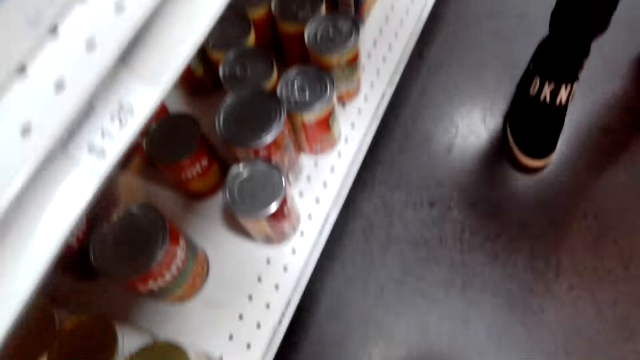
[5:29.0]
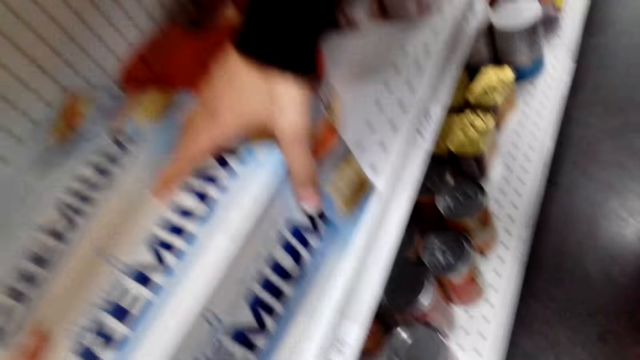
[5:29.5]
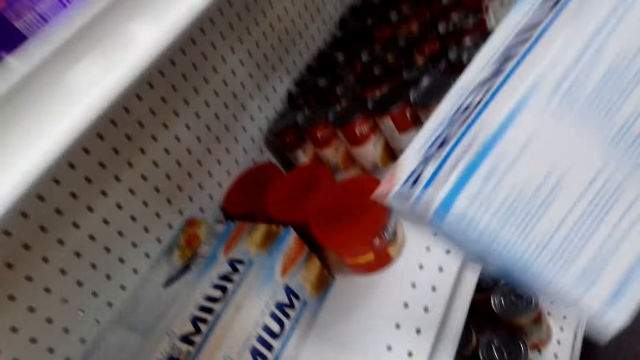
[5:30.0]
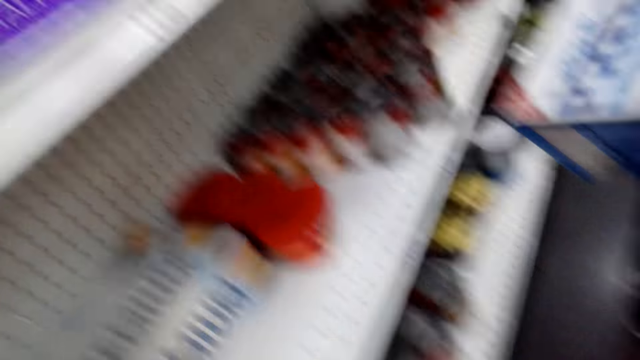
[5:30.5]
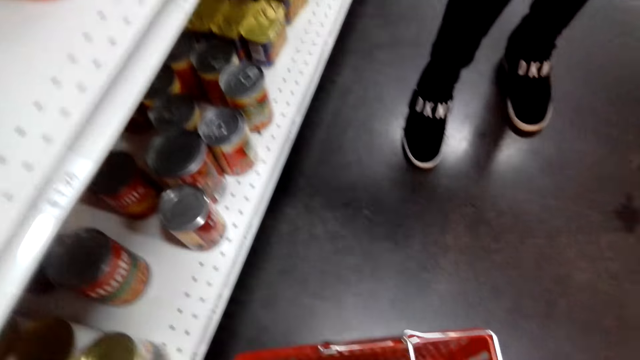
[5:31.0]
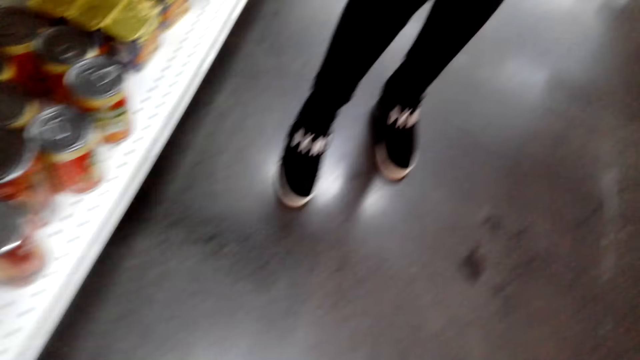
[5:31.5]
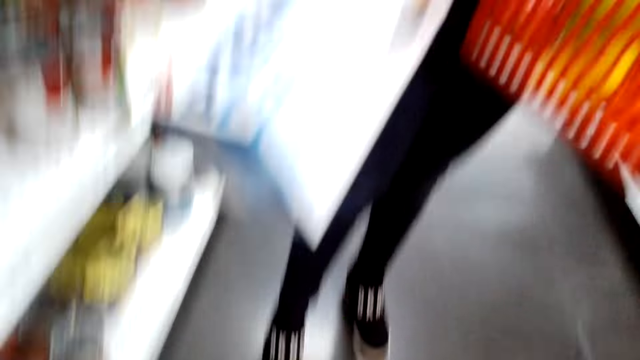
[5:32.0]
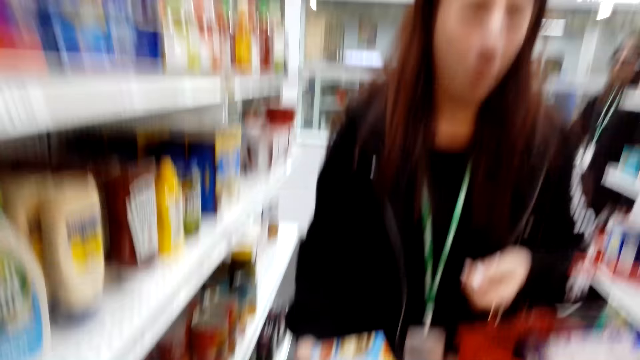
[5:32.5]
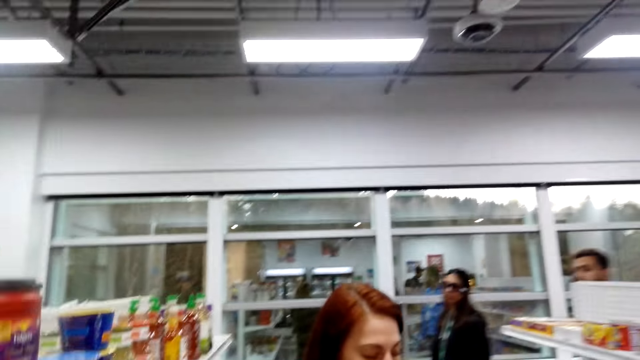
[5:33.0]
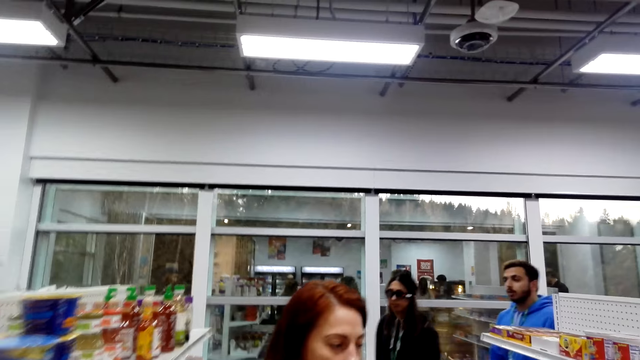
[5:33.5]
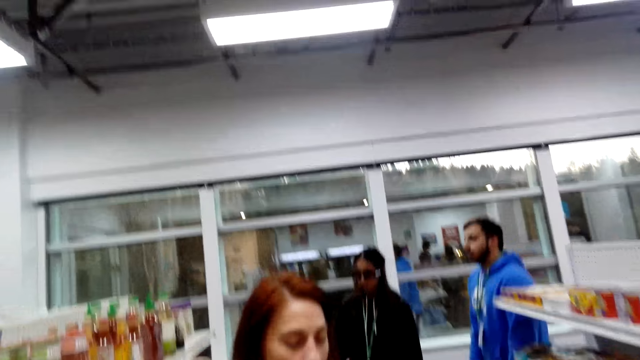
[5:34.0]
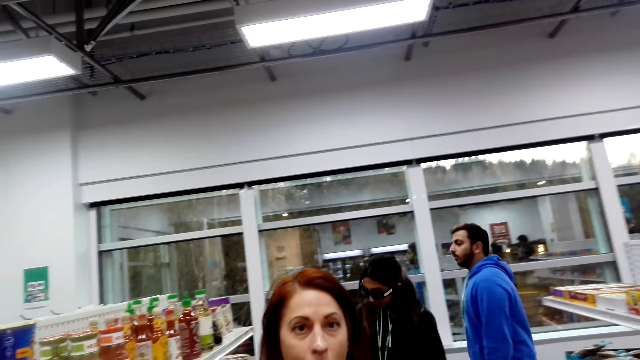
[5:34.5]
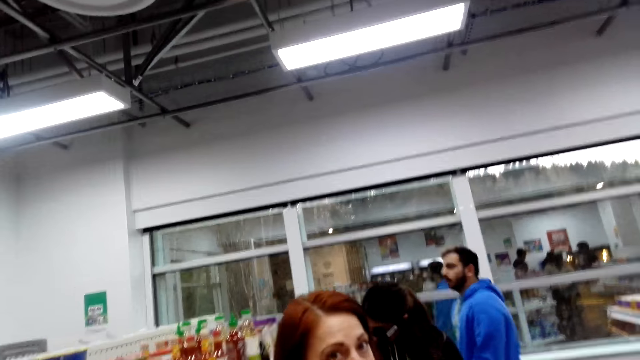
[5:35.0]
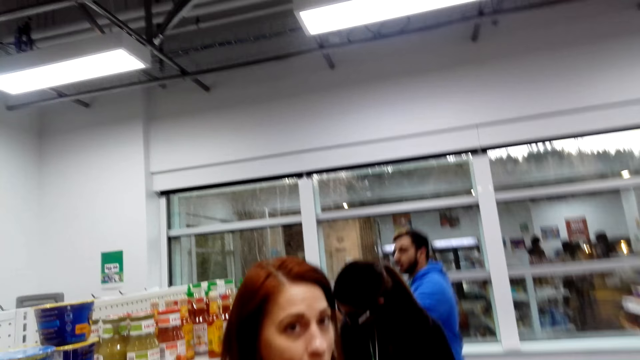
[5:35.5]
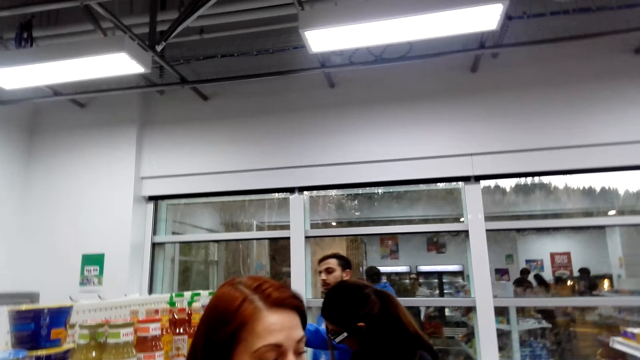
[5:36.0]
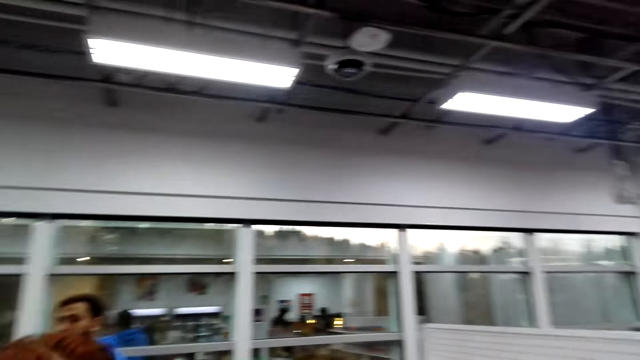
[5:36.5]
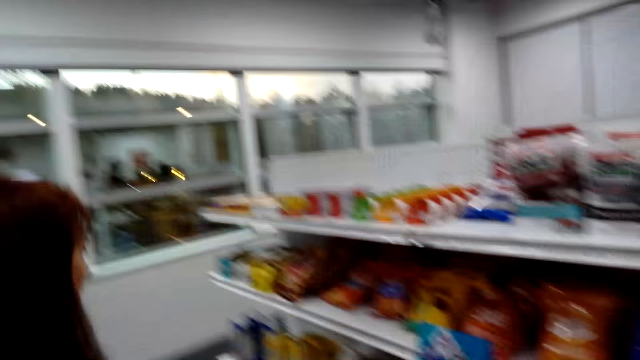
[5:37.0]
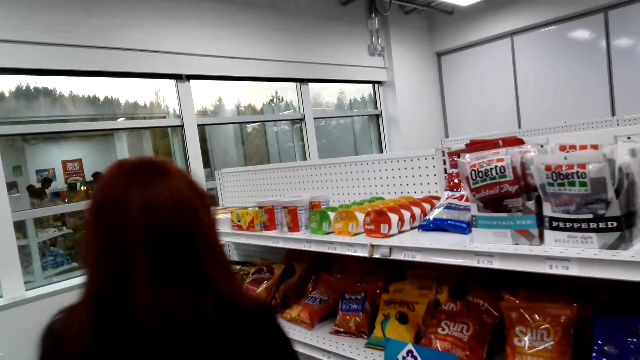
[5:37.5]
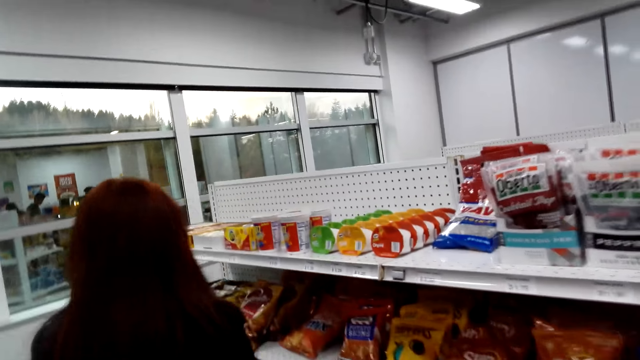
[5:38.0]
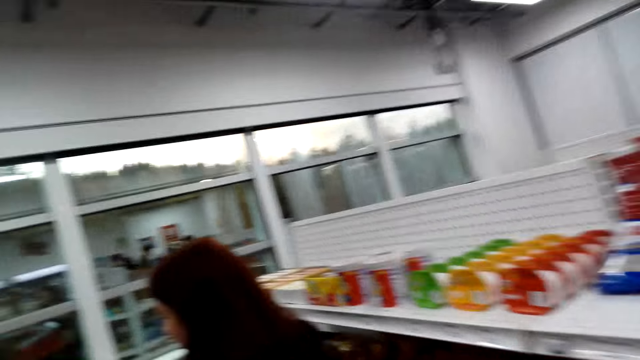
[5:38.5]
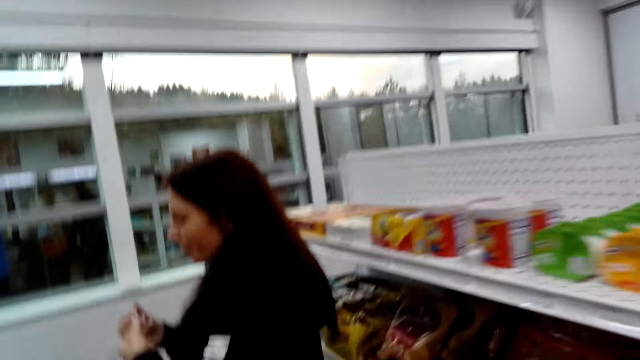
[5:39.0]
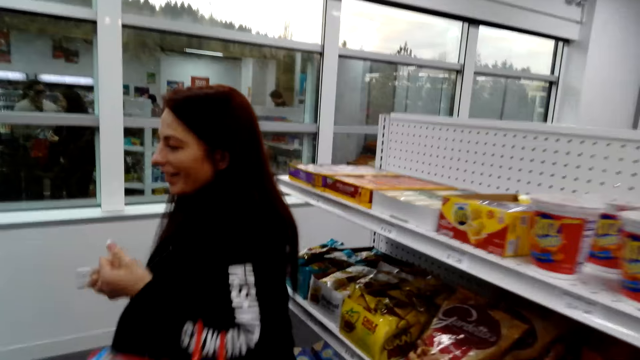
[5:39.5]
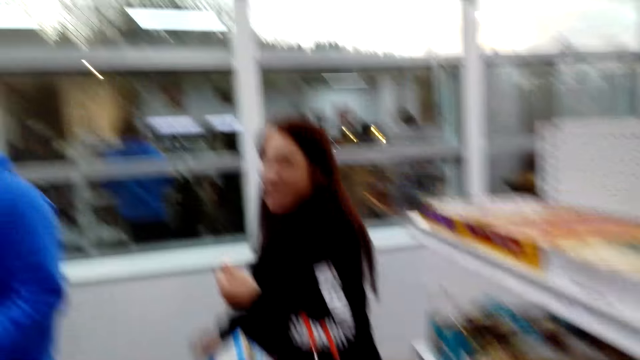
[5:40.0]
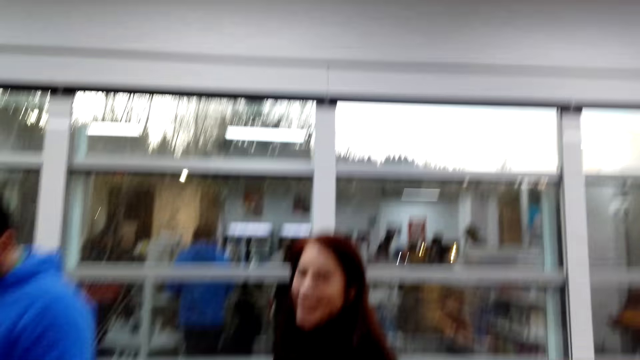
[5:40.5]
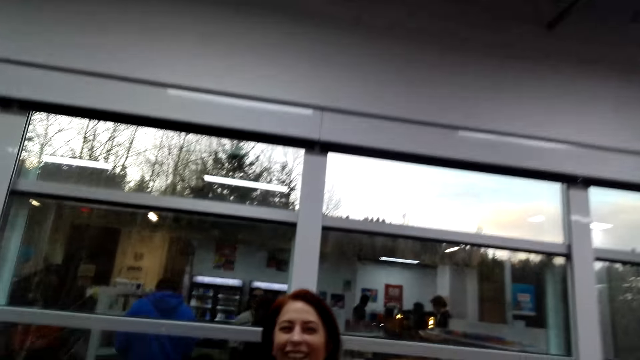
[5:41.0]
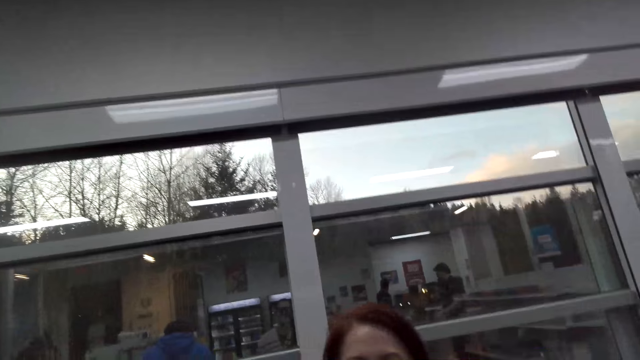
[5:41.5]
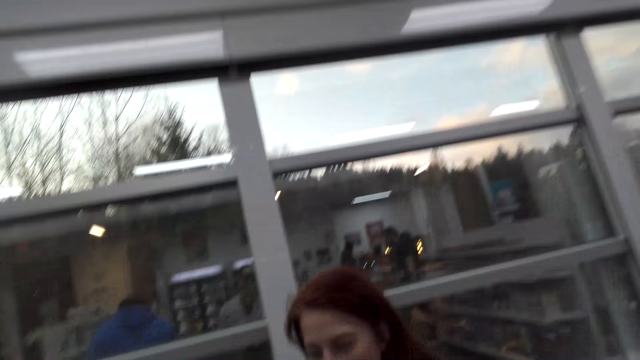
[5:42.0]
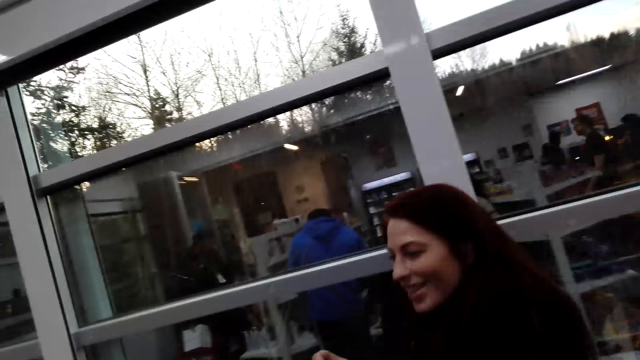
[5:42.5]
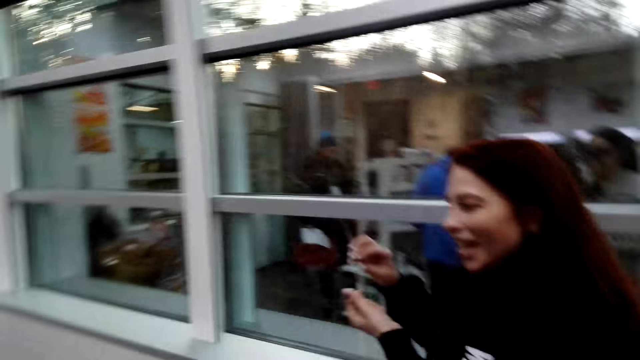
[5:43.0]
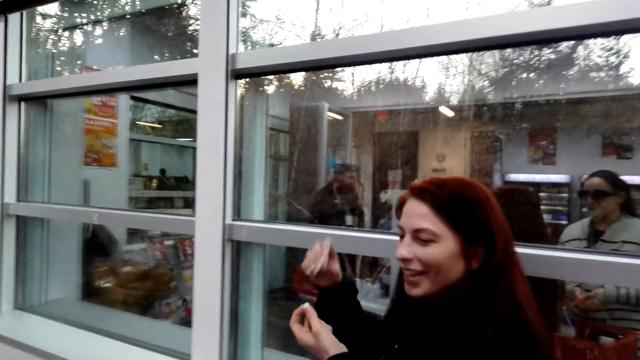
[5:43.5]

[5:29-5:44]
The lady picks up premium crackers from the shelf. The lady holds the box. The lady talks with the camera wearer. The camera wearer looks around. They talk with the lady. The lady smiles. The camera wearer walks in the supermarket.

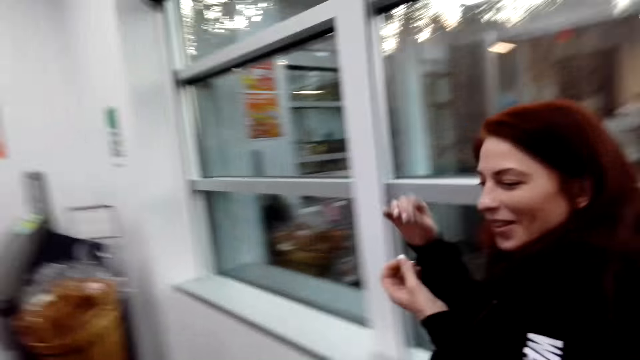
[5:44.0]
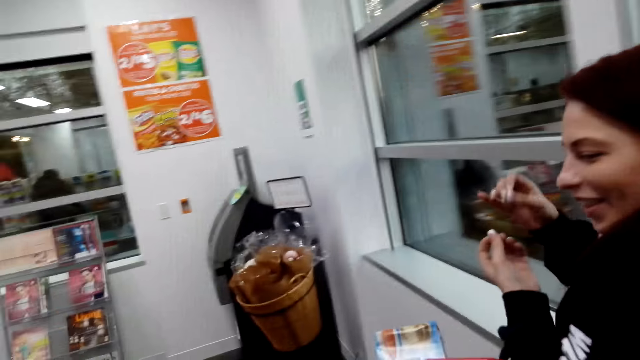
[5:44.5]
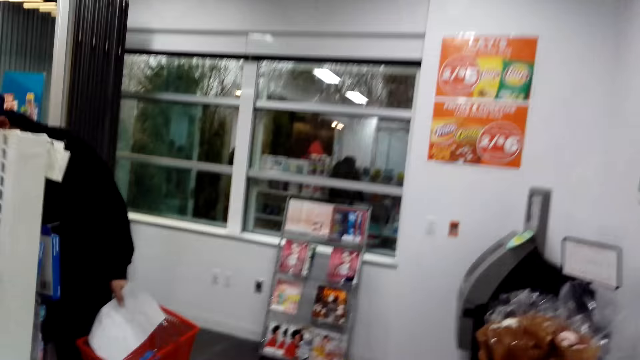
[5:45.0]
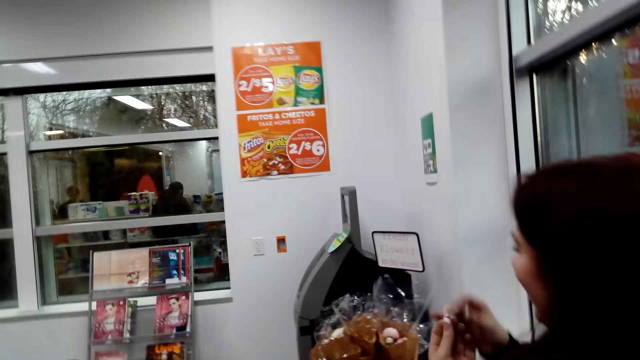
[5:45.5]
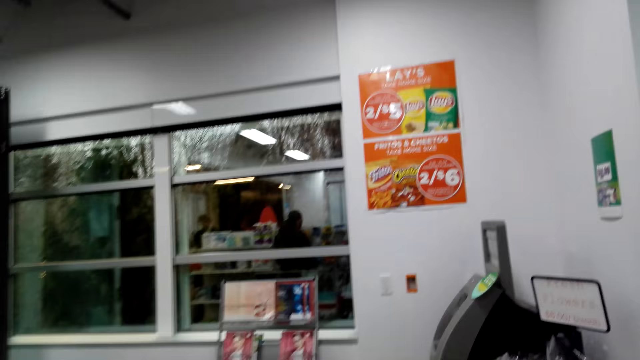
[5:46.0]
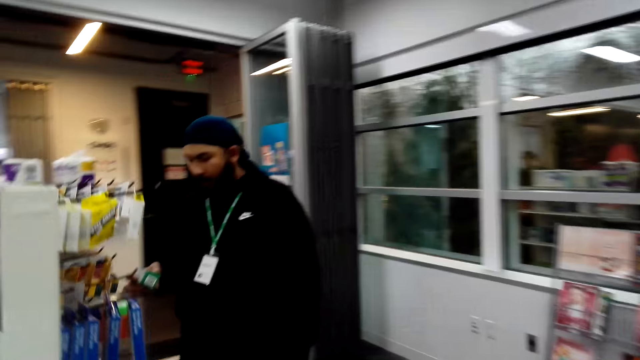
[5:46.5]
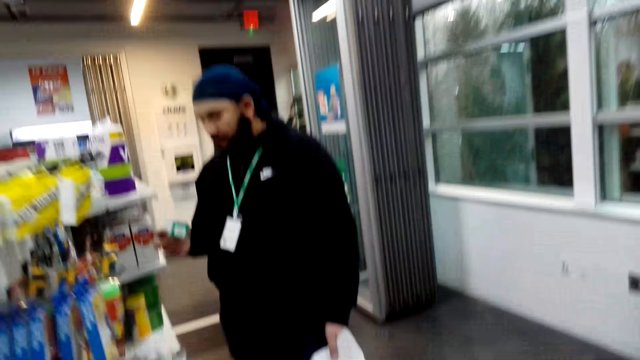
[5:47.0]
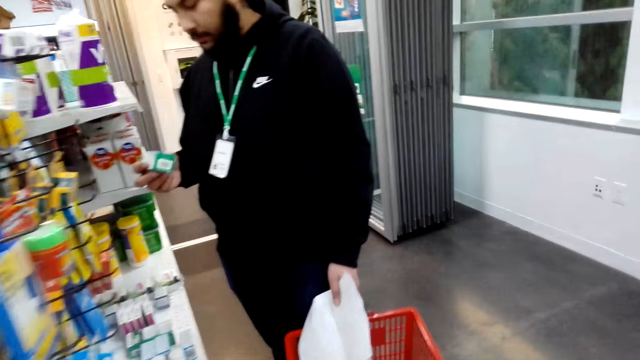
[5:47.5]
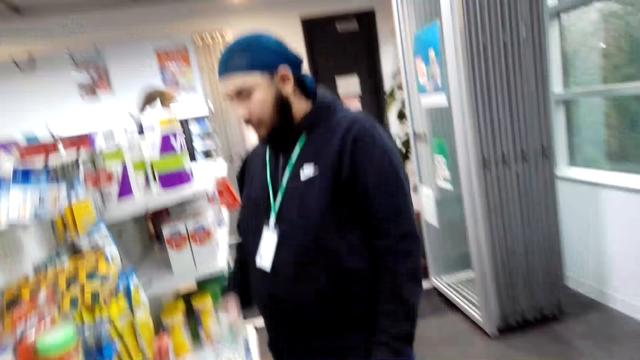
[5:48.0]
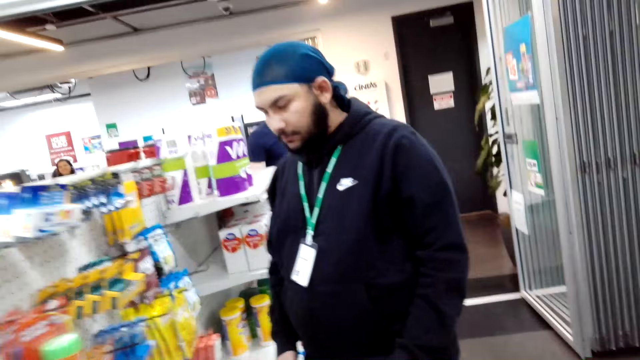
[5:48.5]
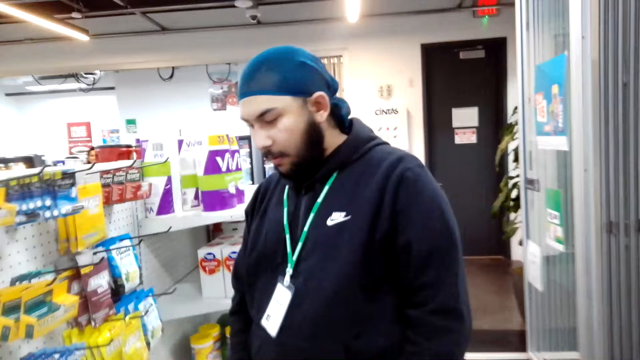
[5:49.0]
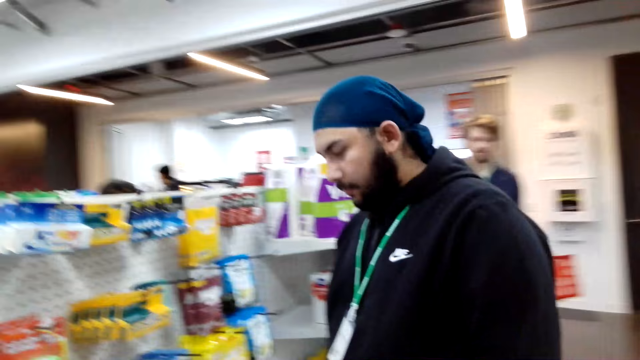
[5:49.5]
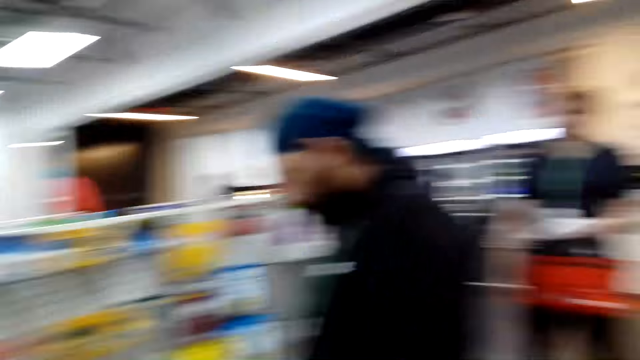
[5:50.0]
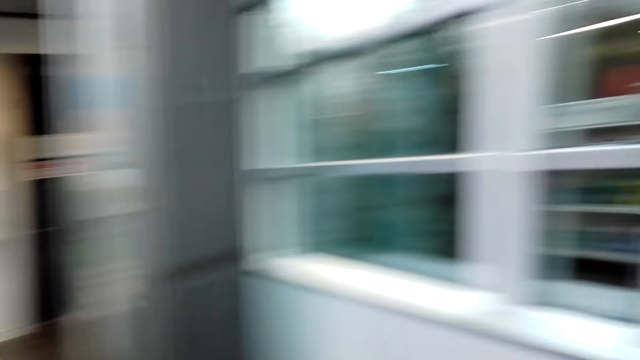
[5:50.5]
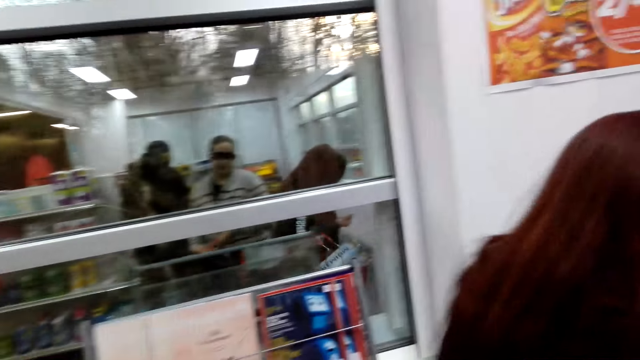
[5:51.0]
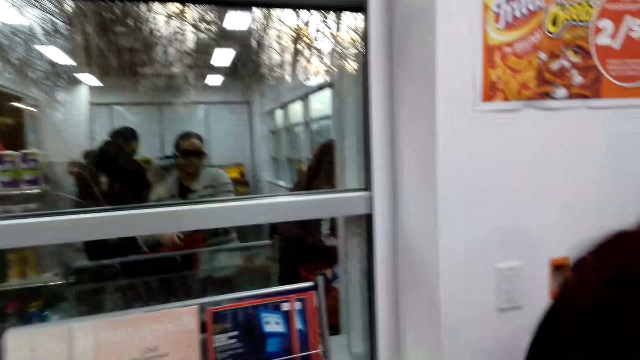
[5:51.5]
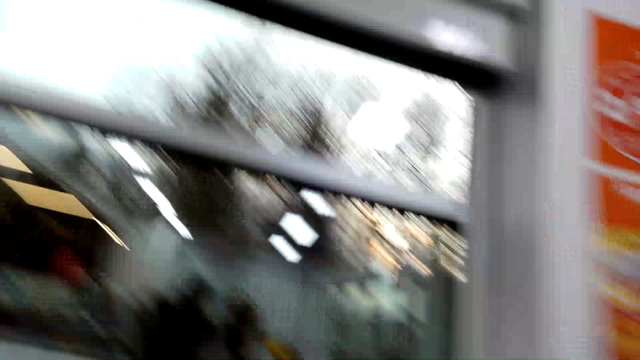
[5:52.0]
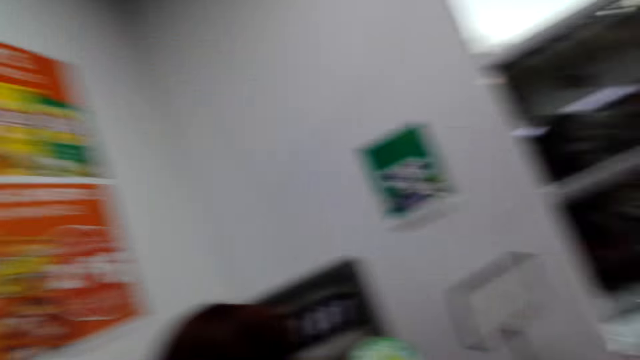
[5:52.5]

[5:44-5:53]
A person holds something. The camera wearer looks around.
